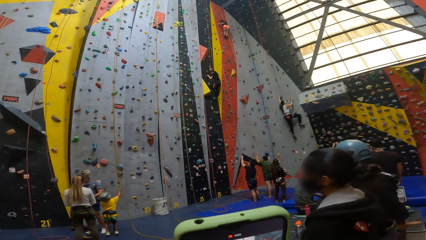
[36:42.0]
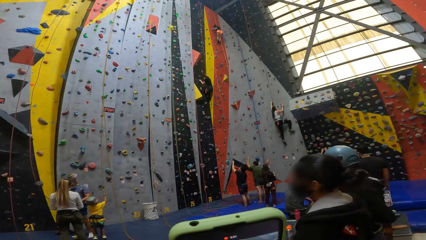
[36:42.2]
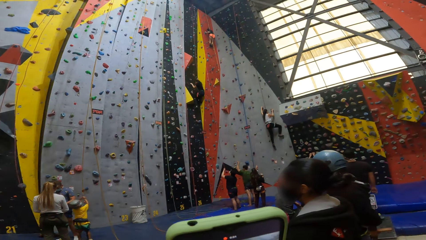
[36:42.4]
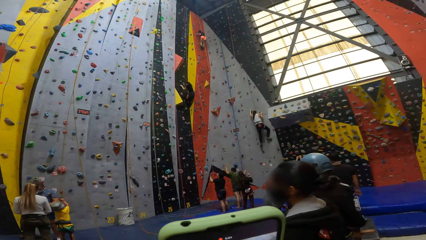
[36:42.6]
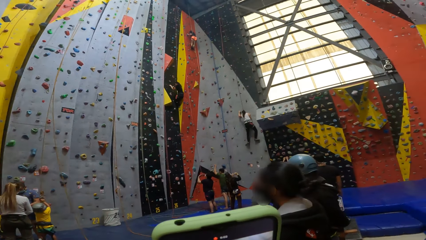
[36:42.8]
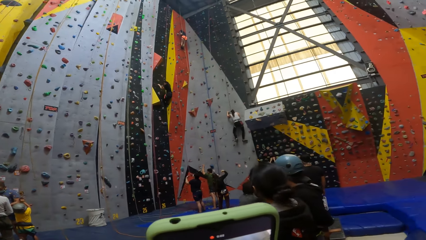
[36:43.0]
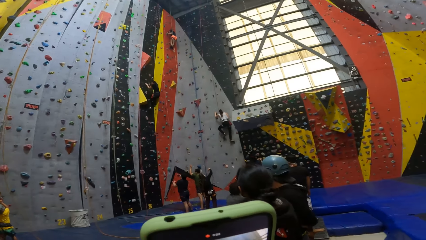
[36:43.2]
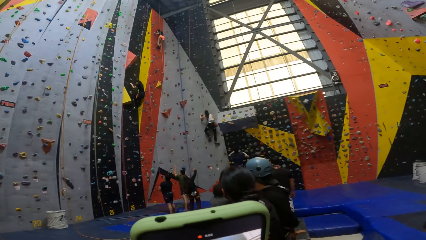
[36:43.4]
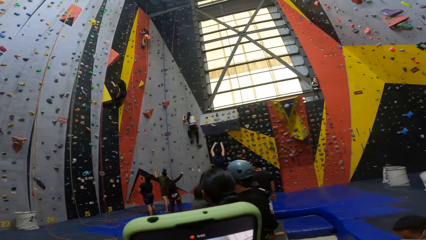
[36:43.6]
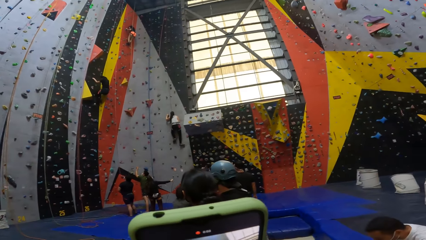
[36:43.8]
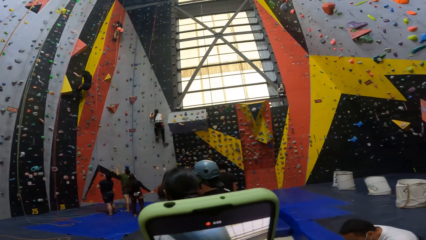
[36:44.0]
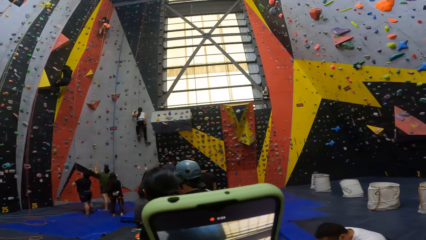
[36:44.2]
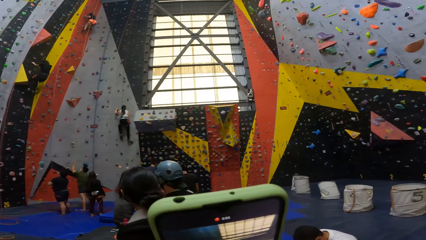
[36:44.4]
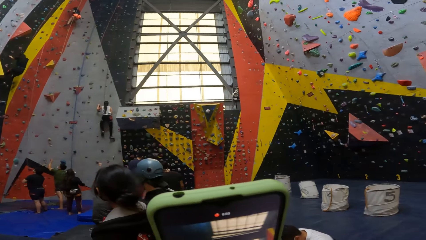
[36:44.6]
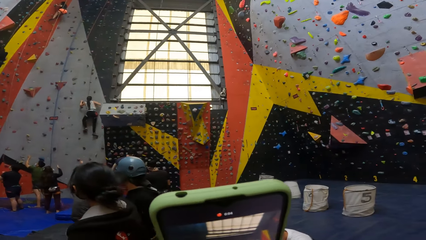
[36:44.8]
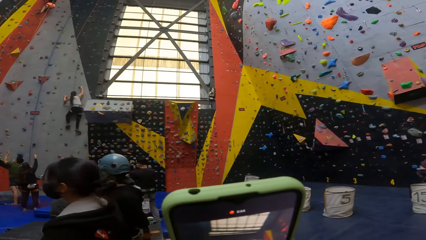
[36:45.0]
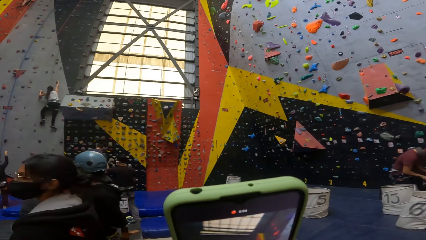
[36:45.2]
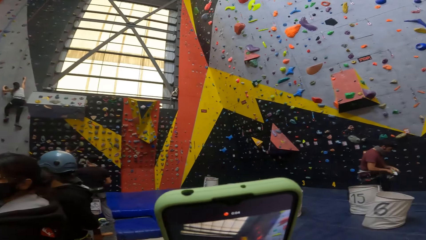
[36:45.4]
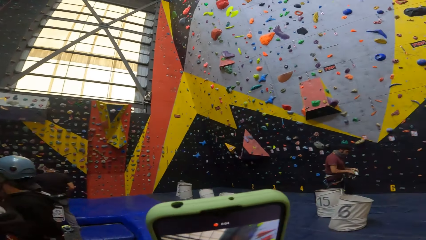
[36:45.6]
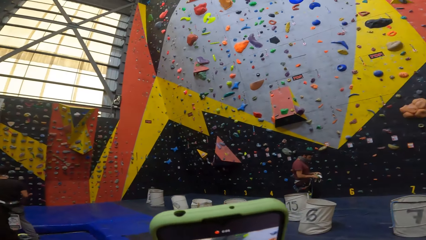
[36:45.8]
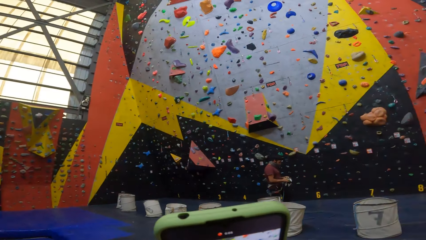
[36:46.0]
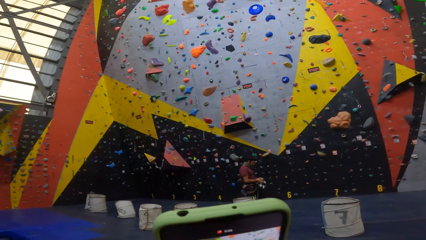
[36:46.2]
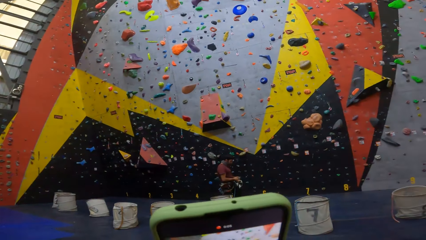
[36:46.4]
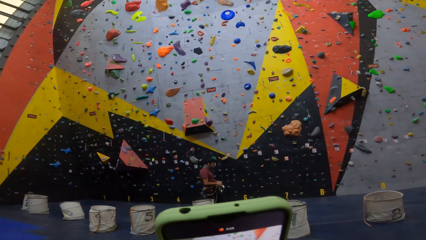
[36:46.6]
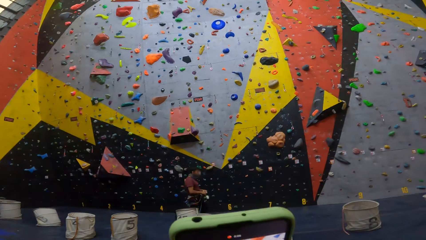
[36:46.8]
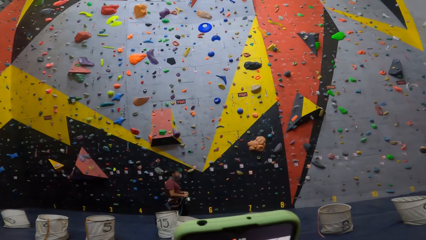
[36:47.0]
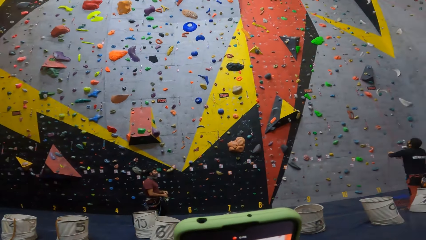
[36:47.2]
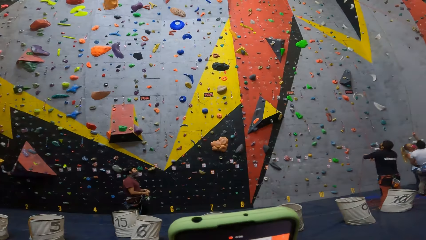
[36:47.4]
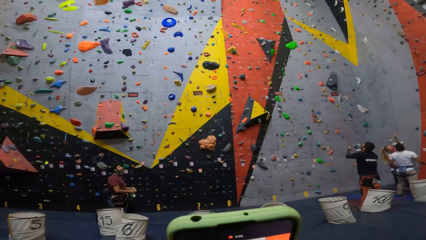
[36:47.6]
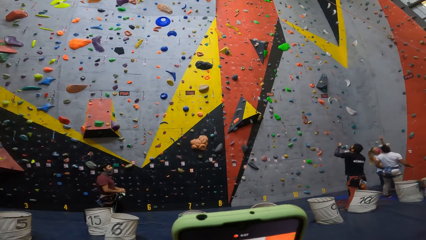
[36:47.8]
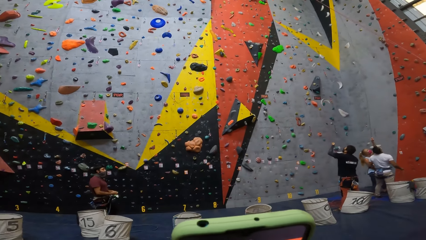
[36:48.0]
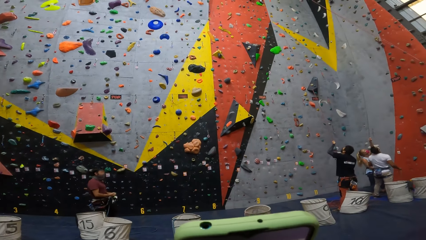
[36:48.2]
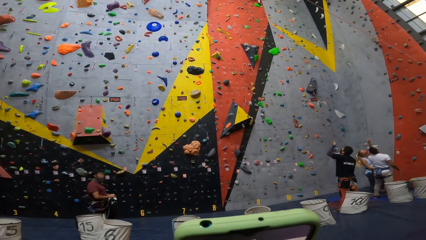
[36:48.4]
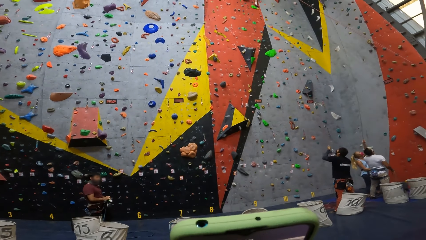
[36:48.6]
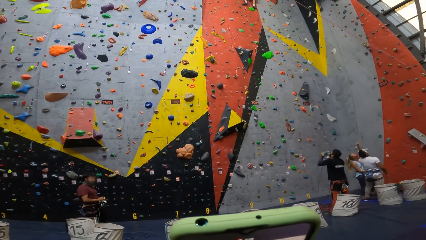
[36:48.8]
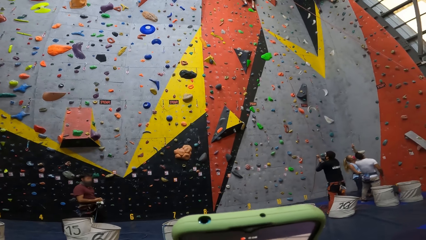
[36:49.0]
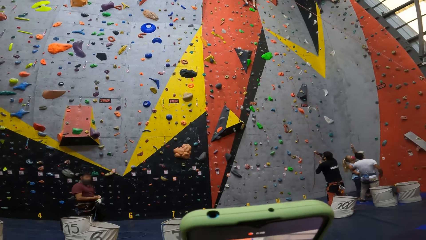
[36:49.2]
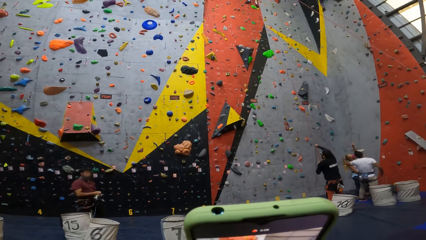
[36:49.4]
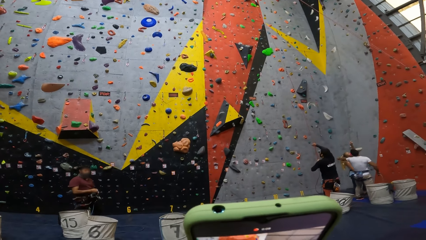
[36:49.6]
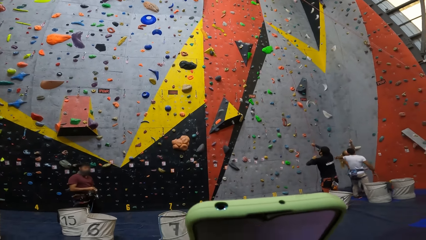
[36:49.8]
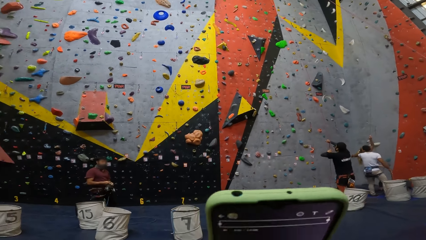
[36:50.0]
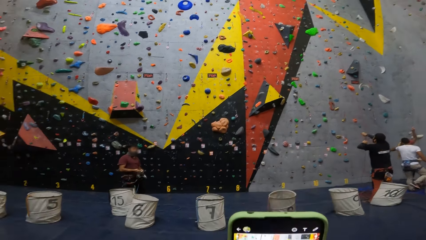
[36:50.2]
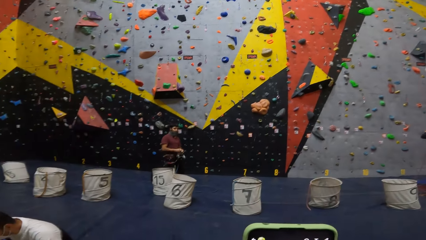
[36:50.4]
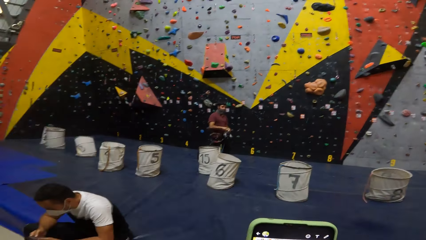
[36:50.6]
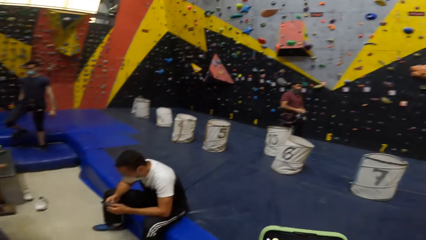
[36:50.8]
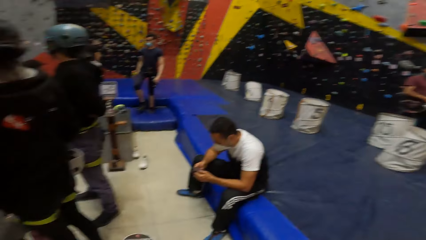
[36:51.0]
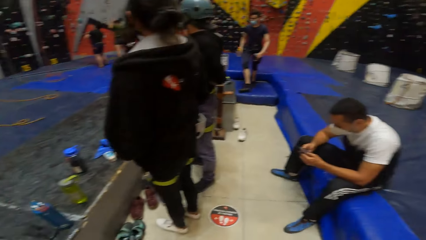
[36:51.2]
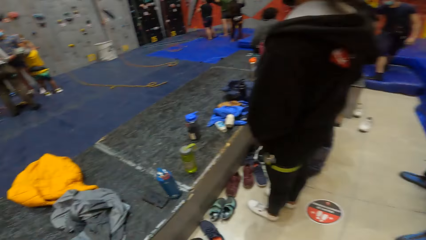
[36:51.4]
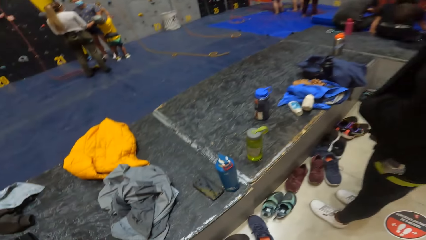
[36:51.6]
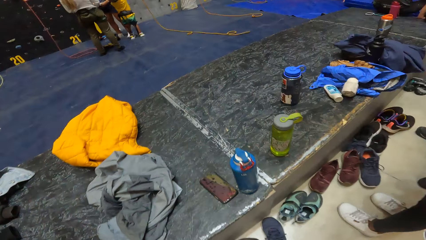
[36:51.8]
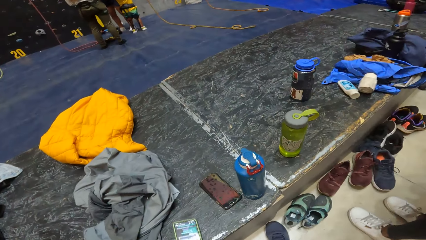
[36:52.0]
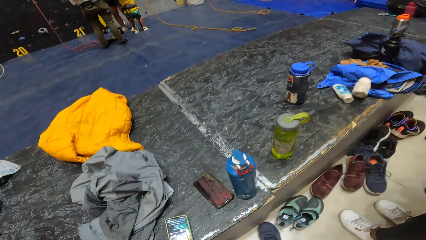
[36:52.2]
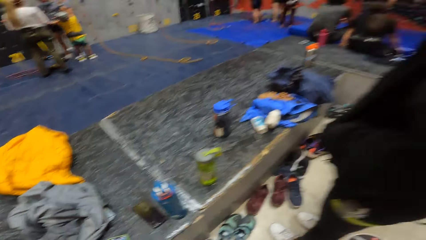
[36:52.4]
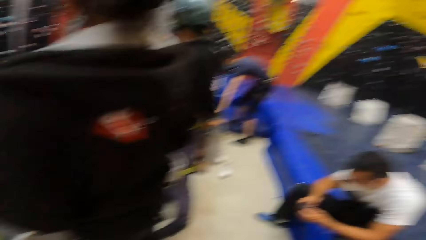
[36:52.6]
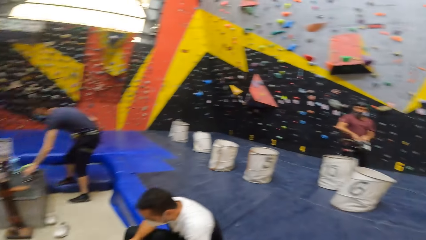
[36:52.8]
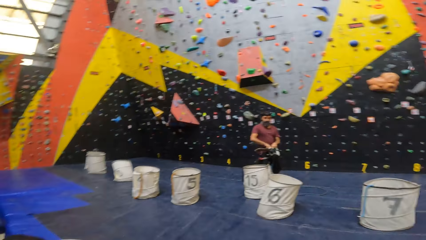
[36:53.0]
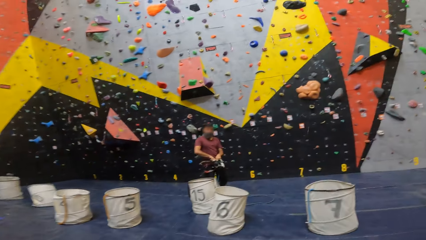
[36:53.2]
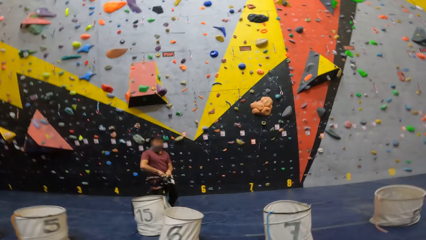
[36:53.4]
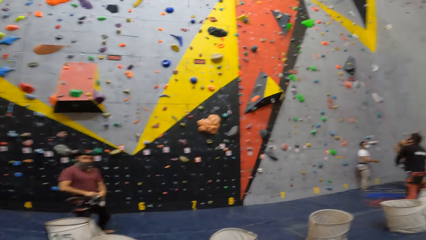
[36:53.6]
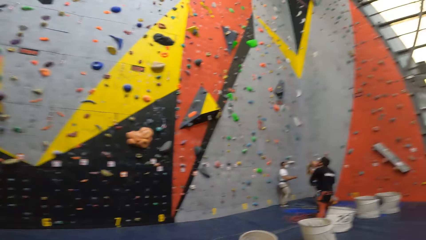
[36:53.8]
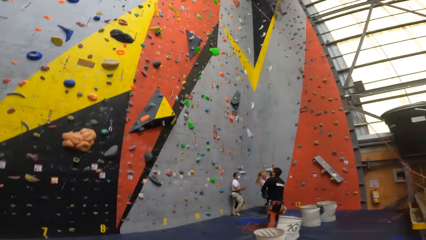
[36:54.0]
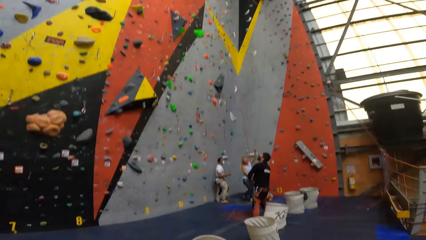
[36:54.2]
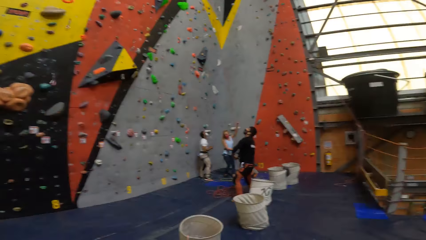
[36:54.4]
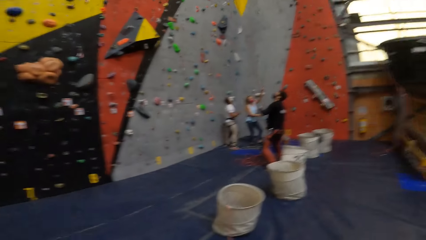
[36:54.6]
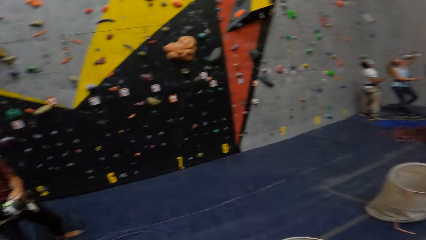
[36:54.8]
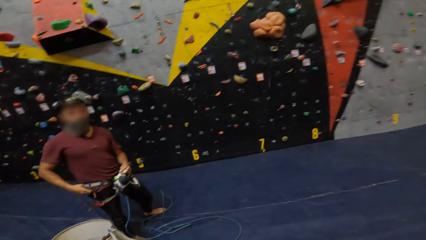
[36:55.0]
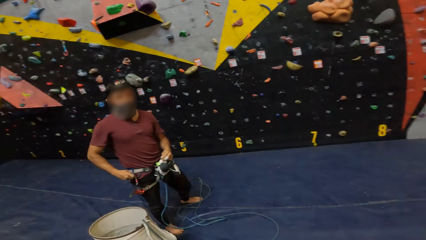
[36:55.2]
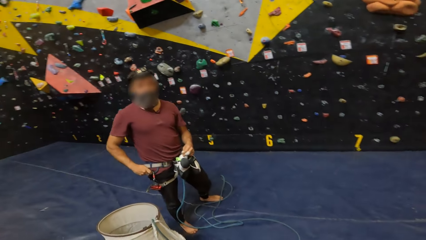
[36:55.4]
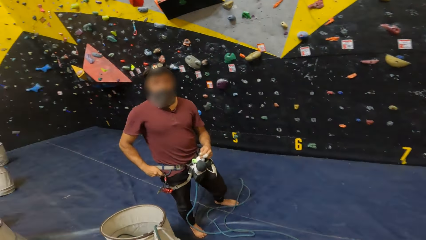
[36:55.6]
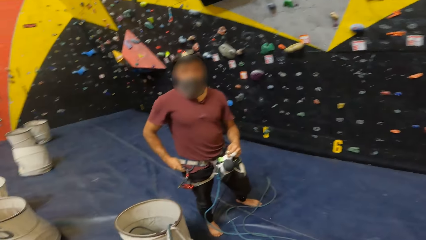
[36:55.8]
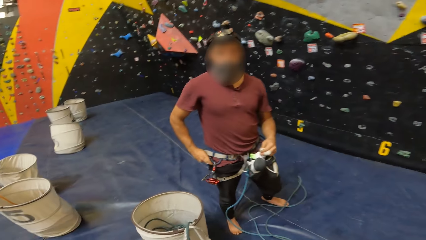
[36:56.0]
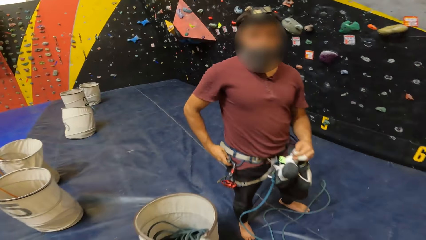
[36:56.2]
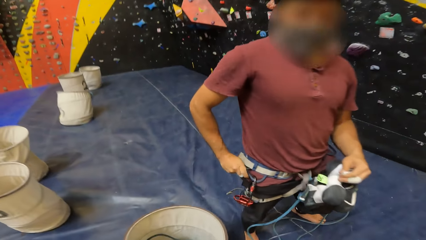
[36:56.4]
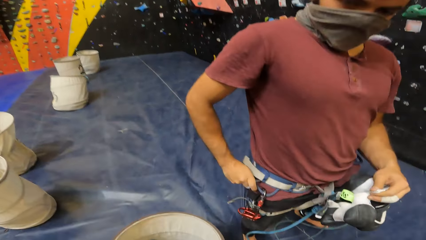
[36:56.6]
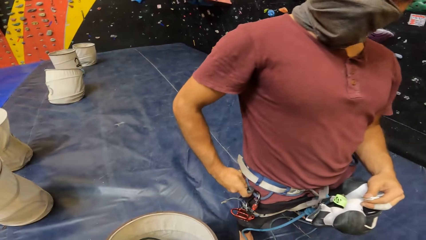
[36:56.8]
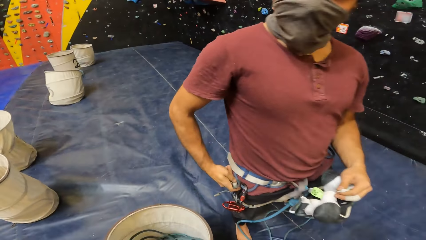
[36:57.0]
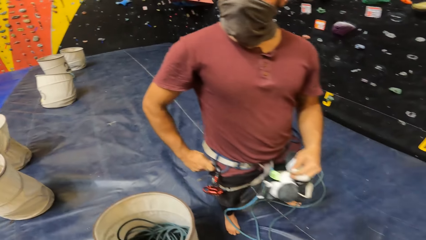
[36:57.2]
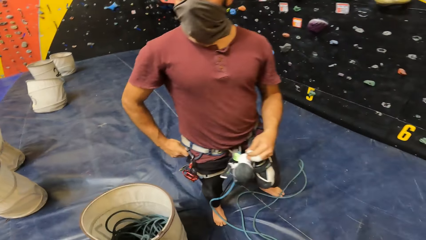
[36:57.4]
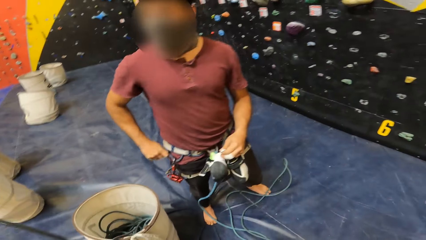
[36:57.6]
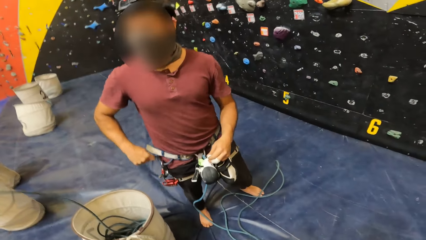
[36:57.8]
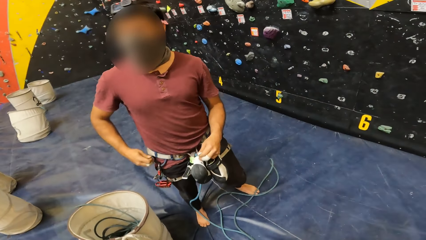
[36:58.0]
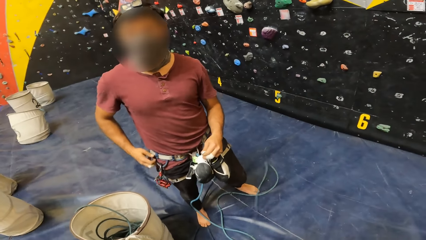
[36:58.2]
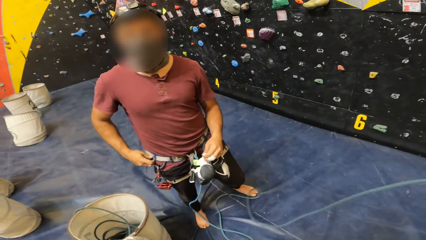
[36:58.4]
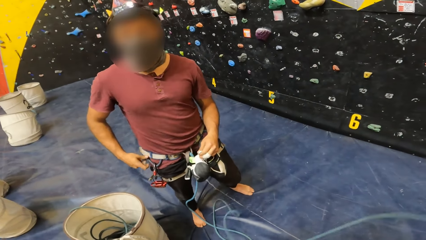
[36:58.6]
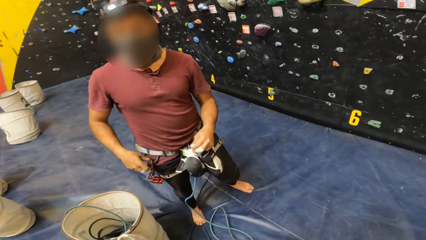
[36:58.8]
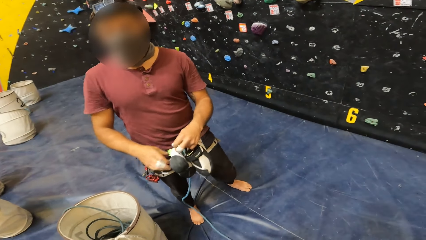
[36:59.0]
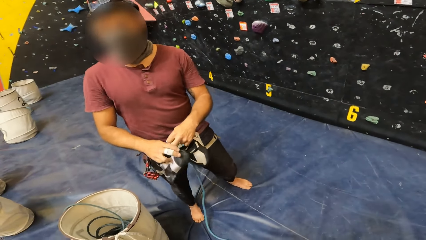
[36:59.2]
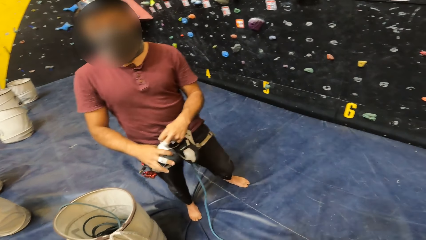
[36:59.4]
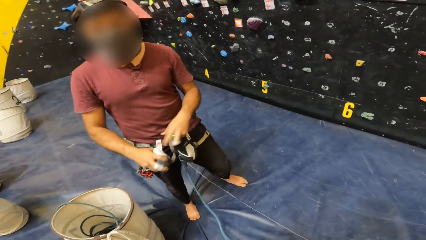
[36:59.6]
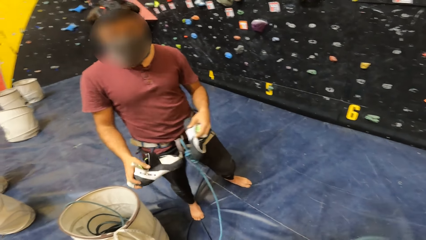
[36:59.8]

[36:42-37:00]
The camera wearer rotates a mobile phone. They lift the phone and look around. They use the mobile phone, hold the mobile phone, and put the mobile phone on the table. They walk ahead in the recreation area. They look around. A man holds a pair of shoes. The camera wearer interacts with the man. They hold a rope.
